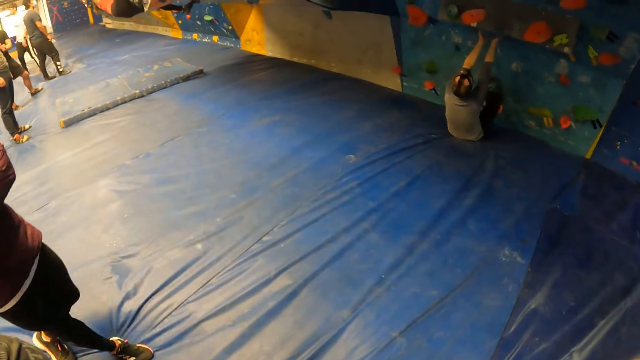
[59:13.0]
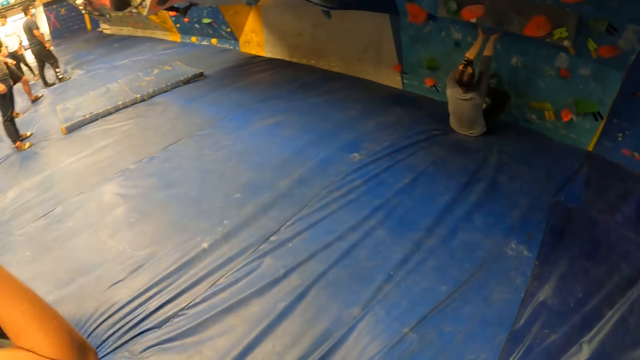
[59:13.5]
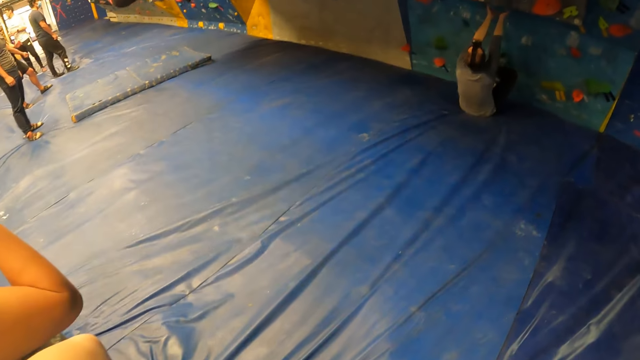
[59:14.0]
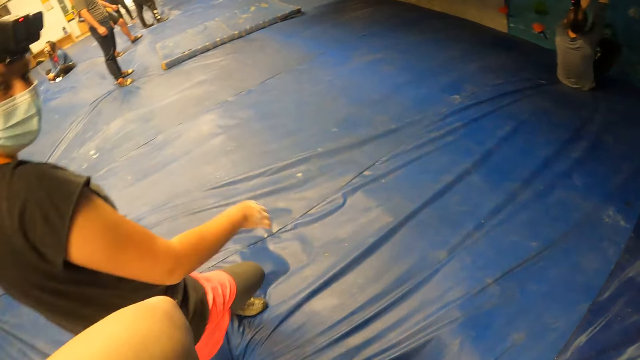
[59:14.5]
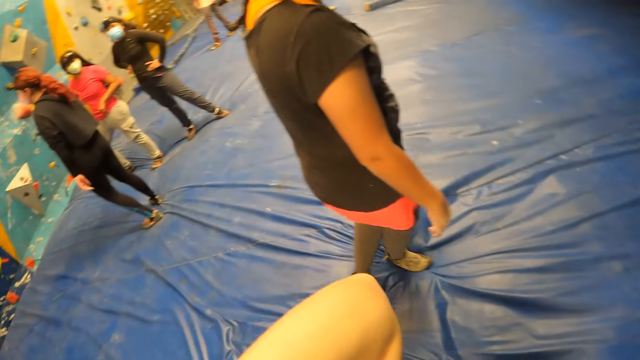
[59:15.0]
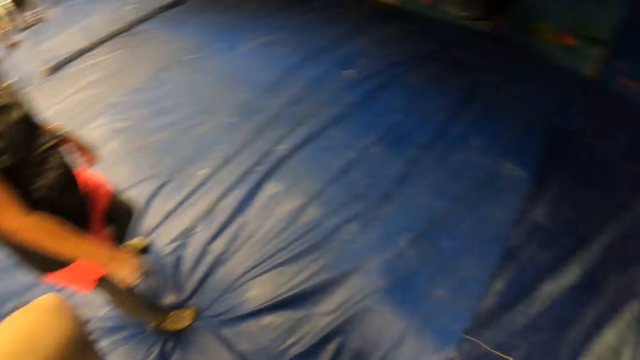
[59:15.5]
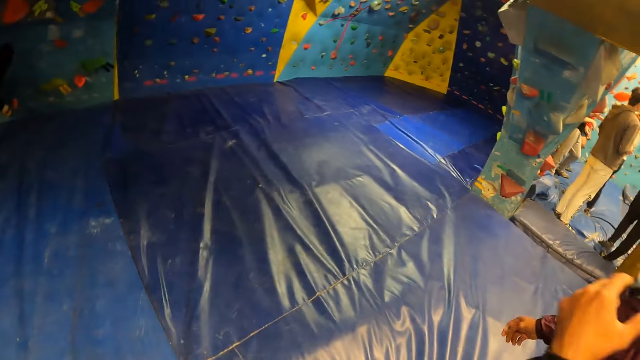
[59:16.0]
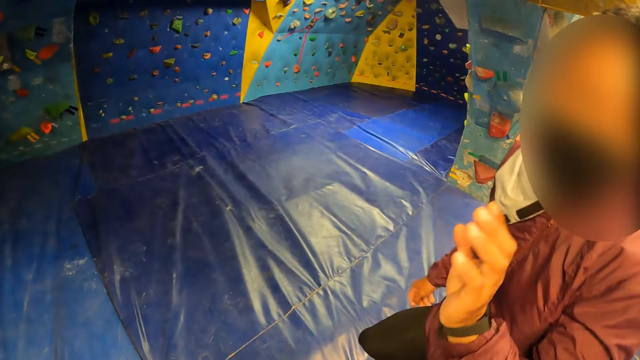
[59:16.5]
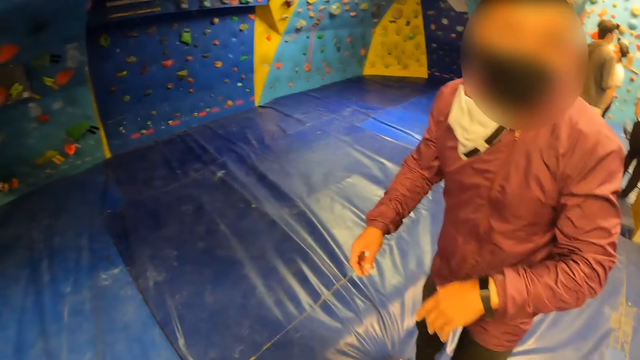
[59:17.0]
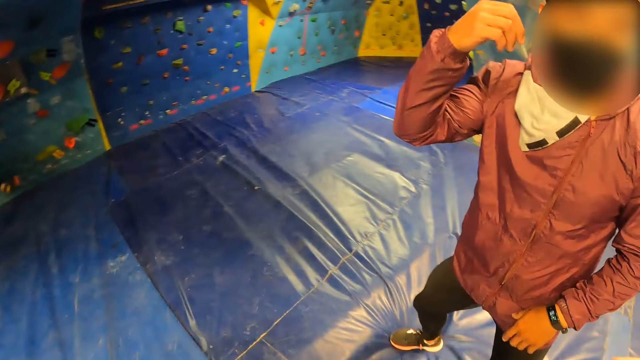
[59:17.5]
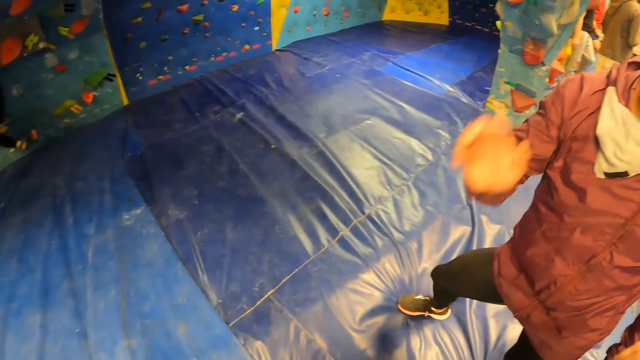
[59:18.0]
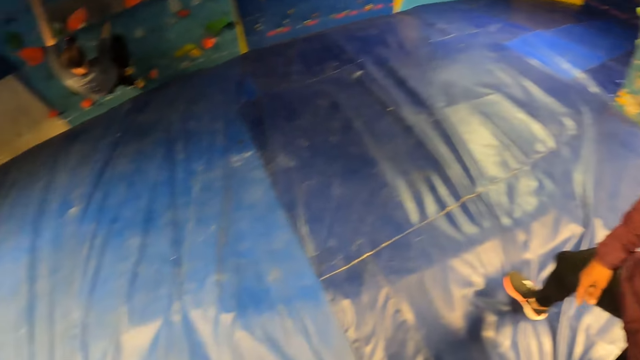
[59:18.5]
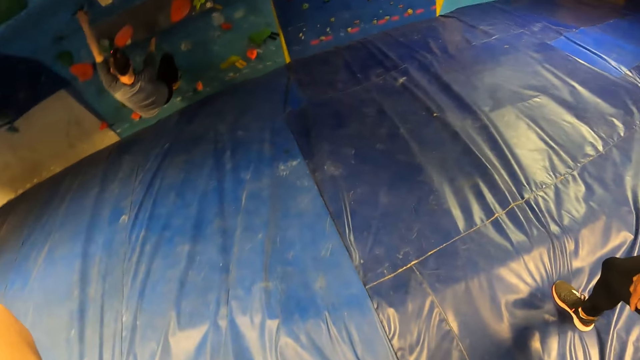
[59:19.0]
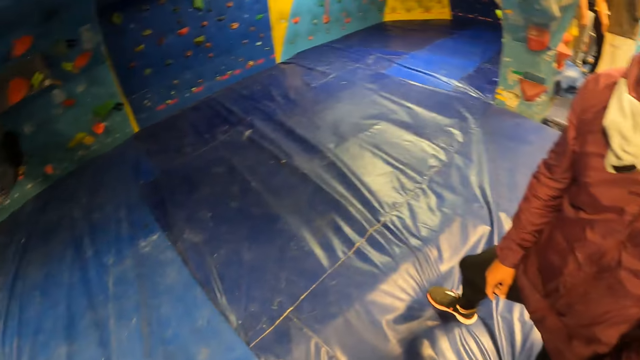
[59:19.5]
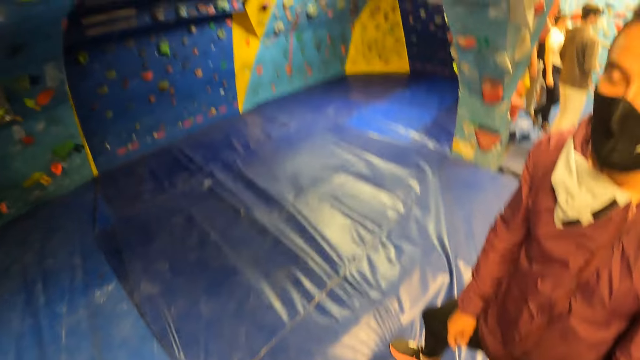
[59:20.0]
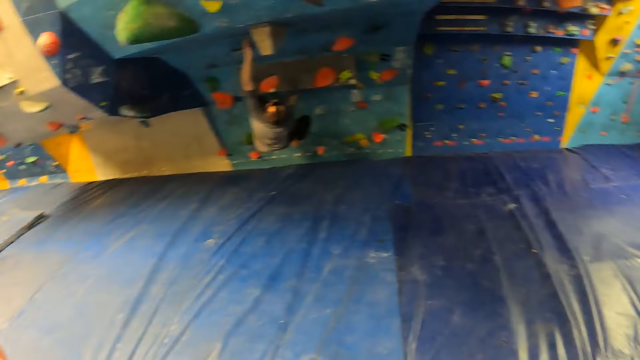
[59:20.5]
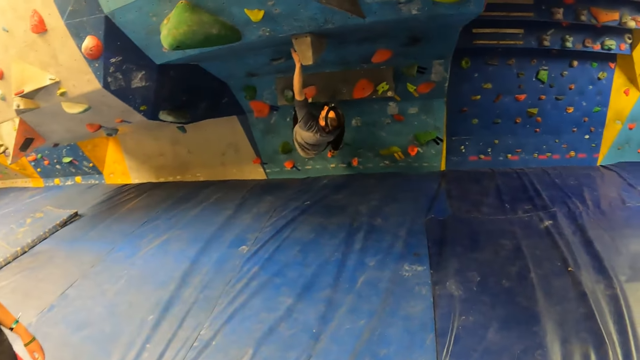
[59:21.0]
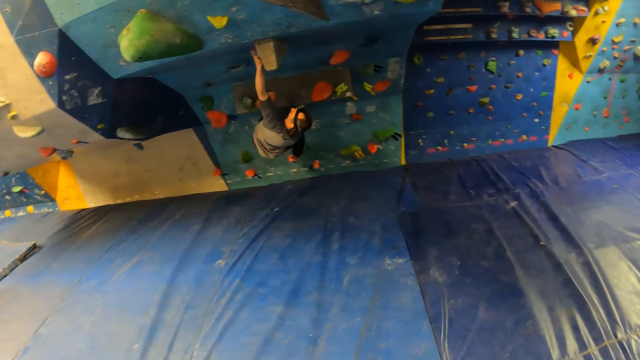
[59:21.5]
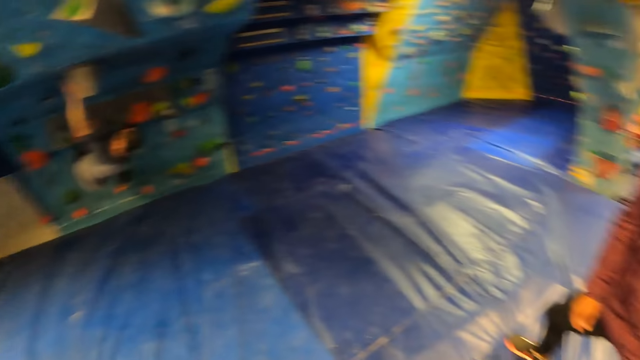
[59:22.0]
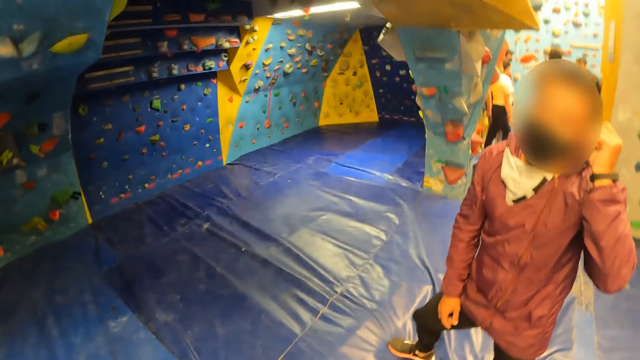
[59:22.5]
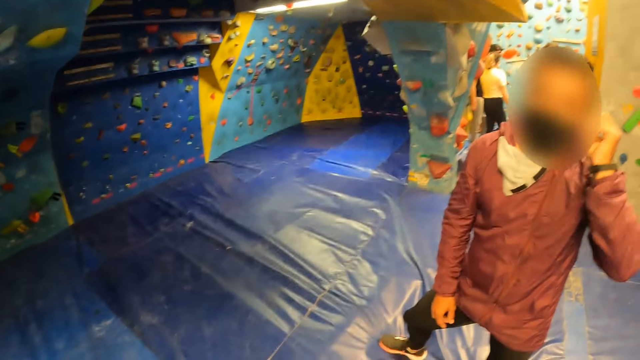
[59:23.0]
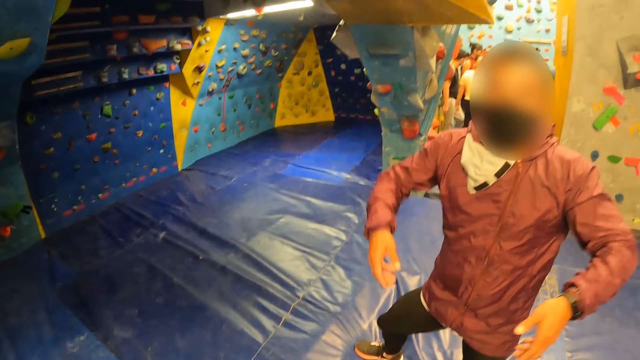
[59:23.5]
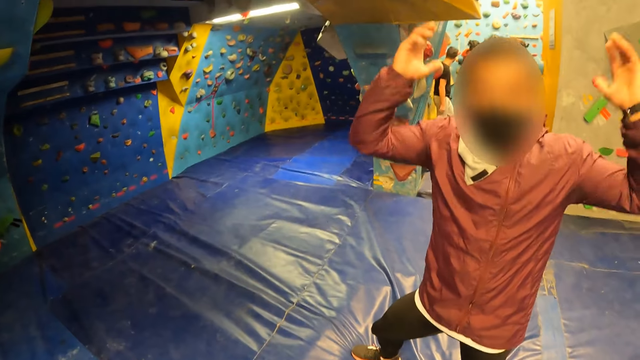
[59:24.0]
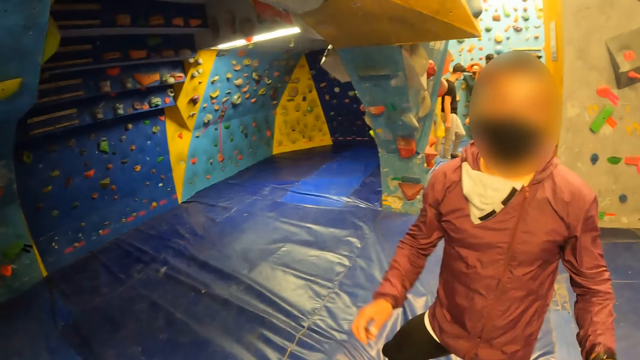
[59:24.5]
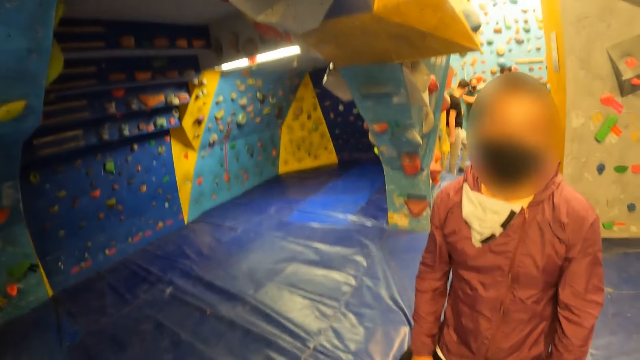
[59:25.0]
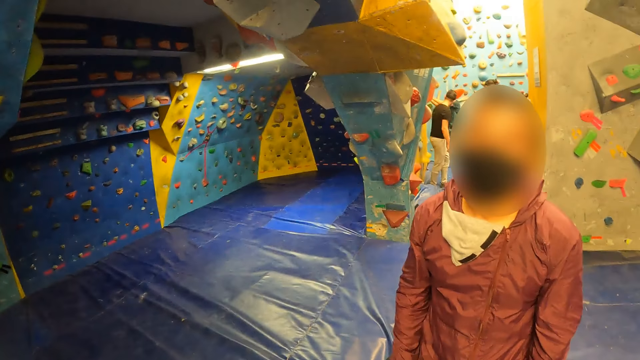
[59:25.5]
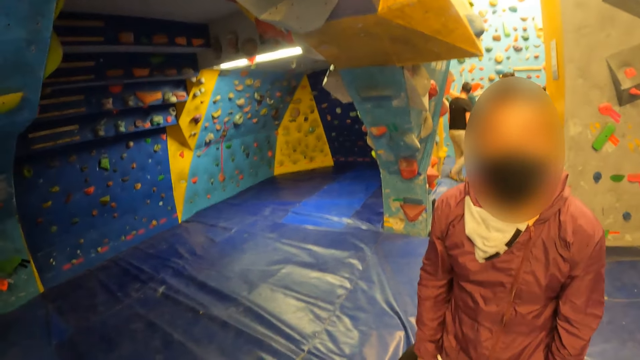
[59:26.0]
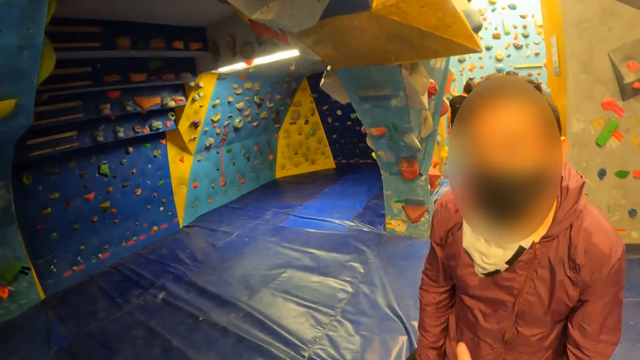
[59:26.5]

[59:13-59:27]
The camera wearer looks around. A man moves the hand. The man converses with the camera wearer. He touches the face. The camera wearer looks around. The man touches the face and raises the hand.

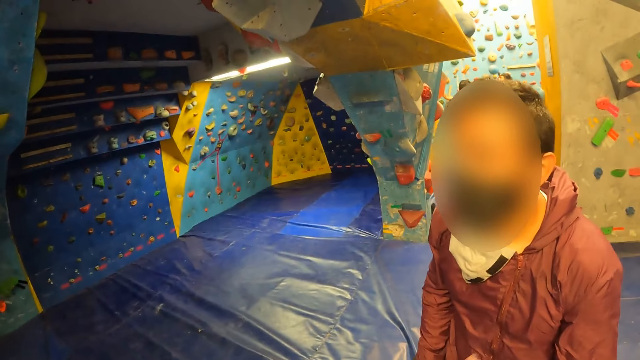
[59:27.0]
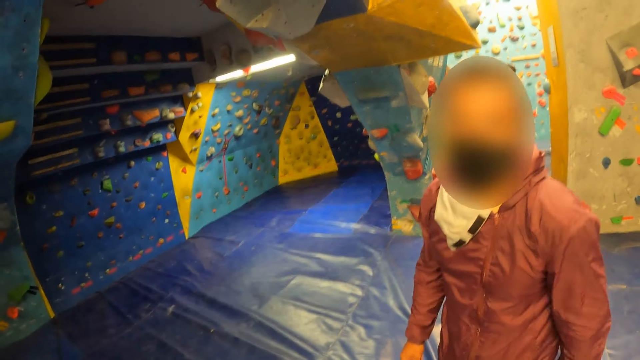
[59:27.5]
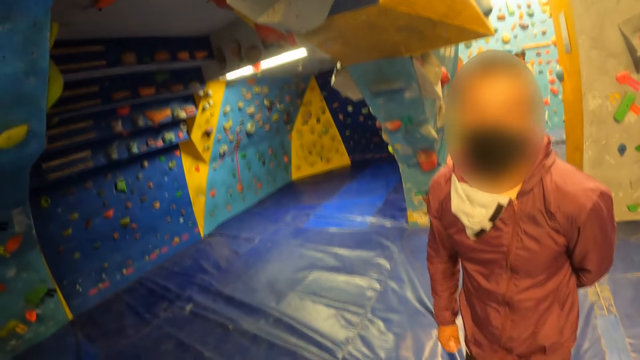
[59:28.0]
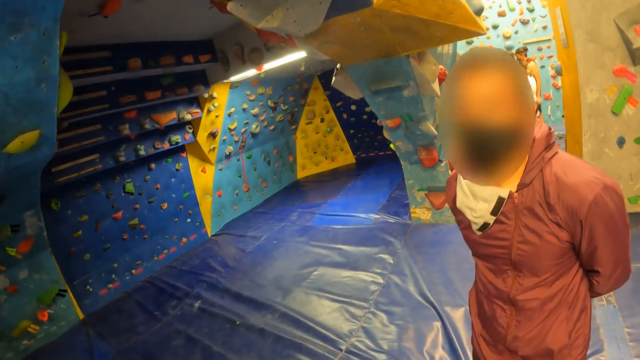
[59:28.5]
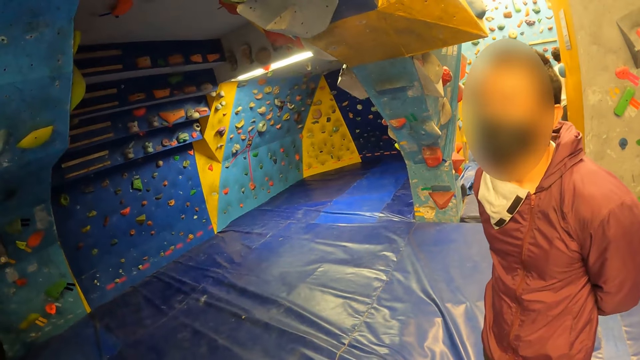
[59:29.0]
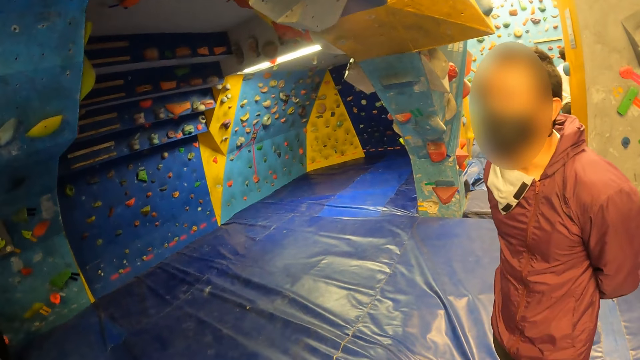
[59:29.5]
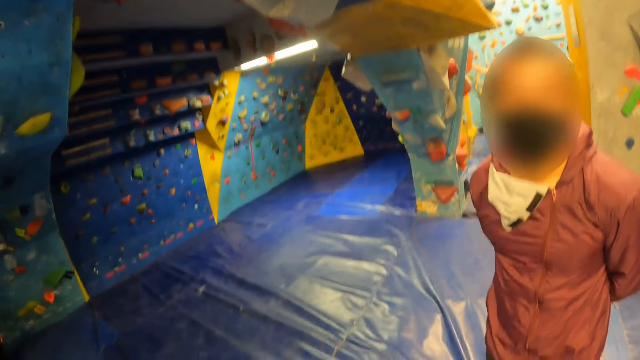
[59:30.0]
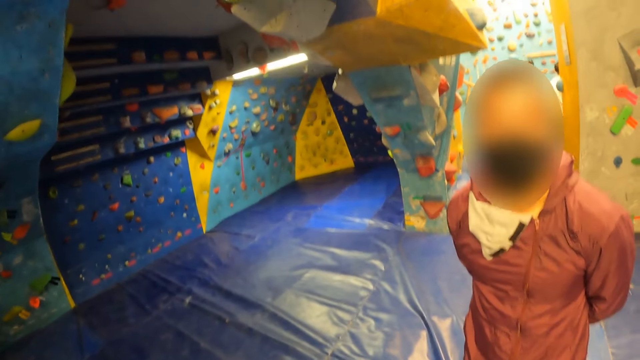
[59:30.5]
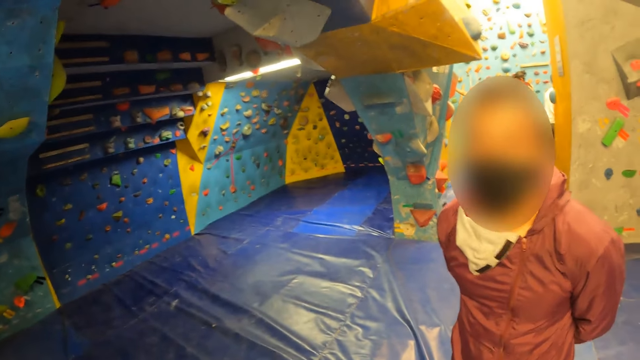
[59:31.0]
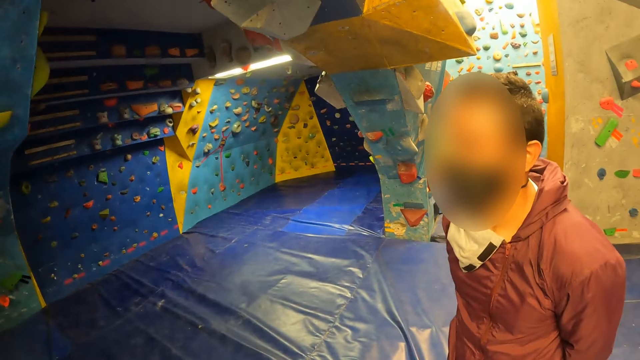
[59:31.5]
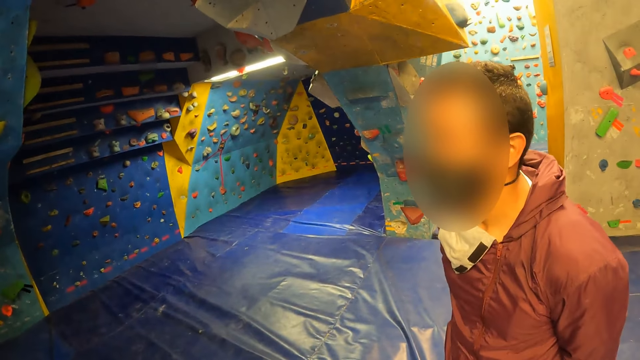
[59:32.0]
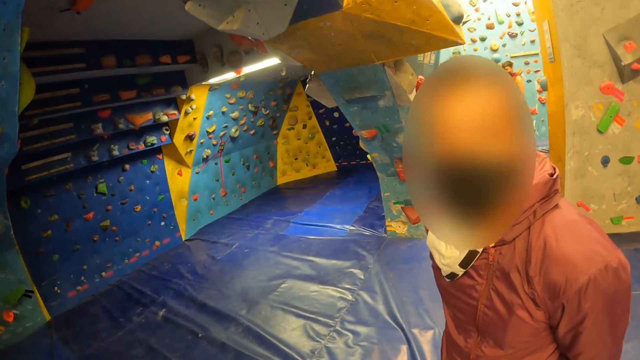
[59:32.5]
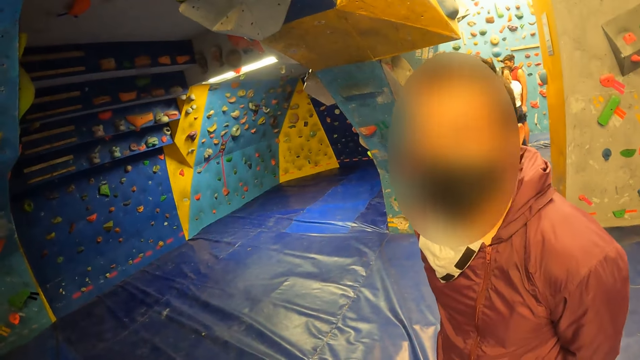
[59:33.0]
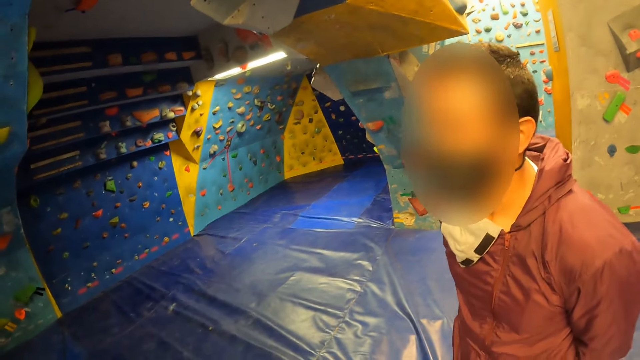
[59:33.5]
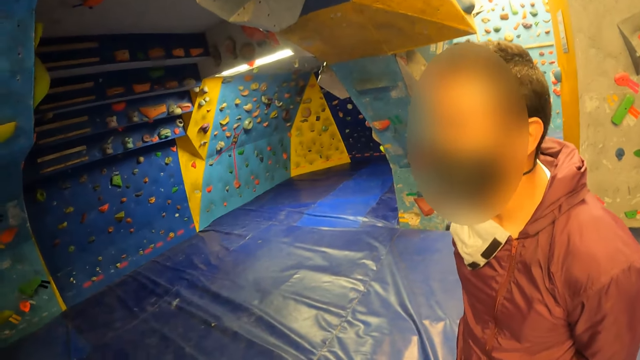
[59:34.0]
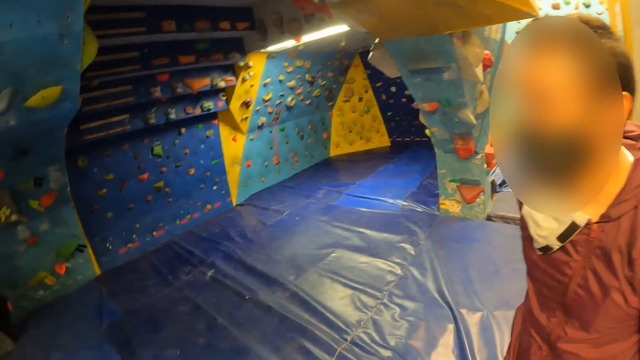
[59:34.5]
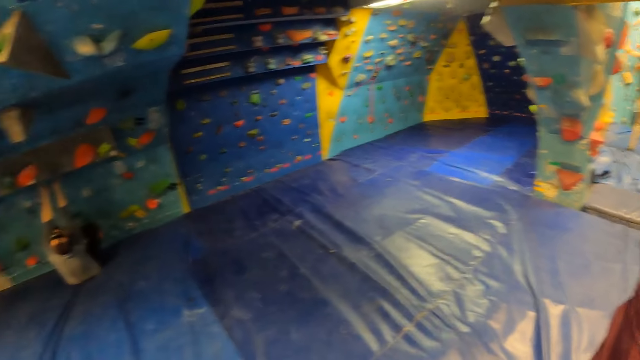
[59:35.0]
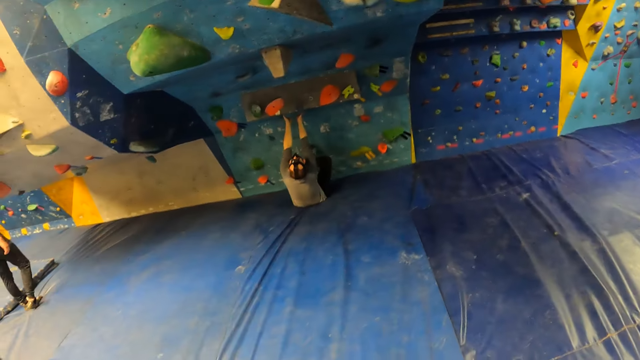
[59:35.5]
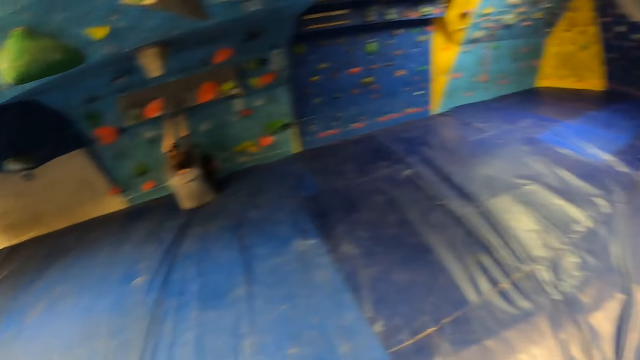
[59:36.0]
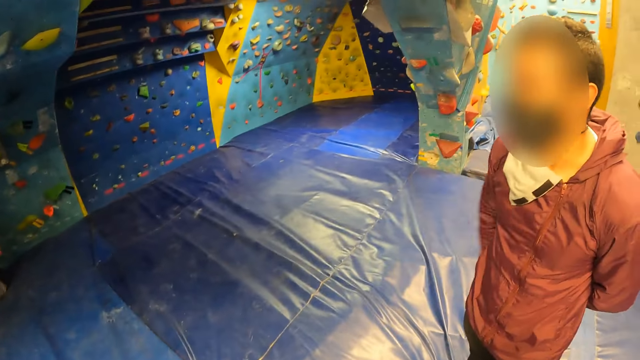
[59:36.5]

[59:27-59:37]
The man folds the hand together and nods the head. The camera wearer looks around. Another man moves the hand.
